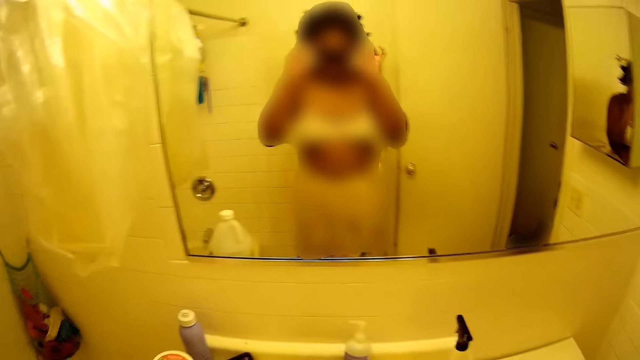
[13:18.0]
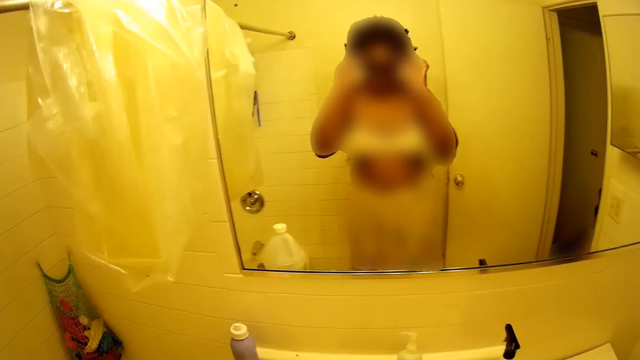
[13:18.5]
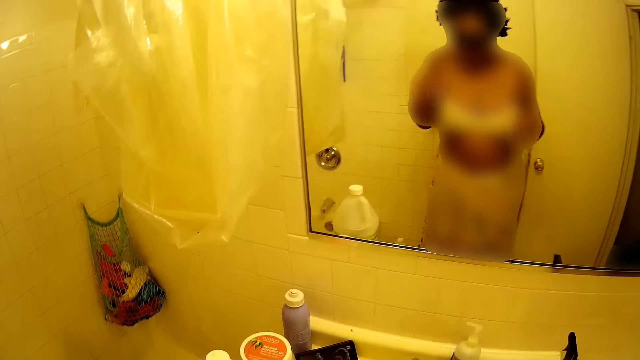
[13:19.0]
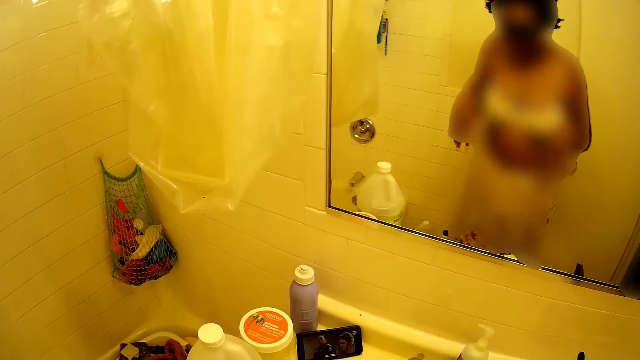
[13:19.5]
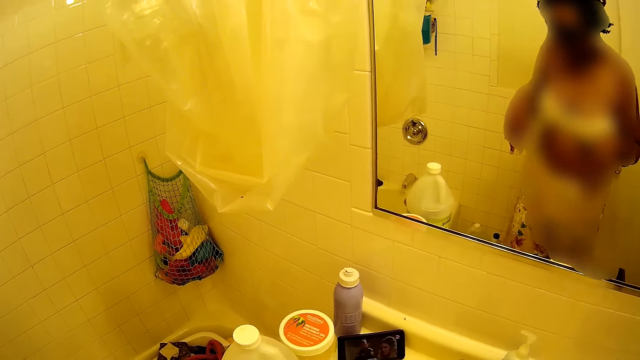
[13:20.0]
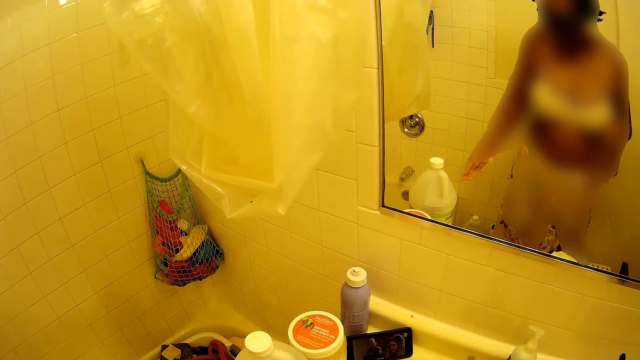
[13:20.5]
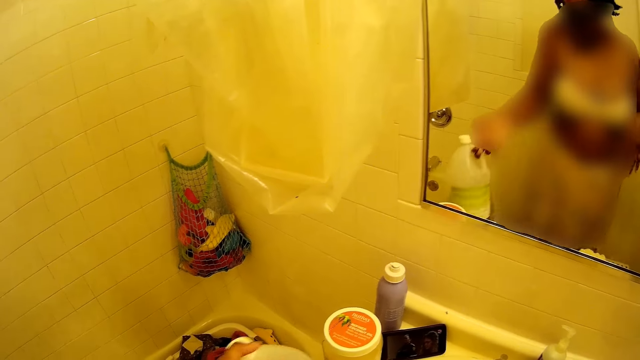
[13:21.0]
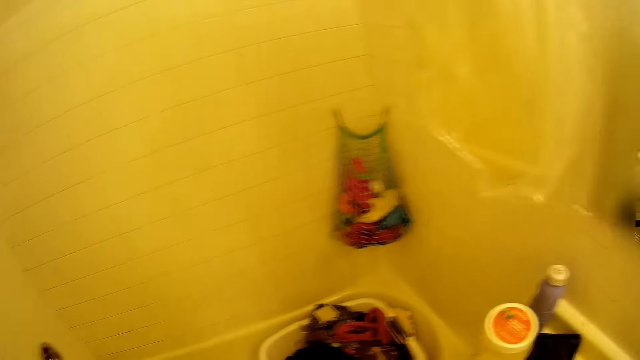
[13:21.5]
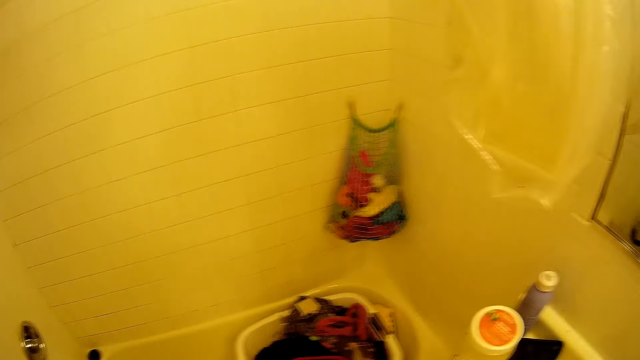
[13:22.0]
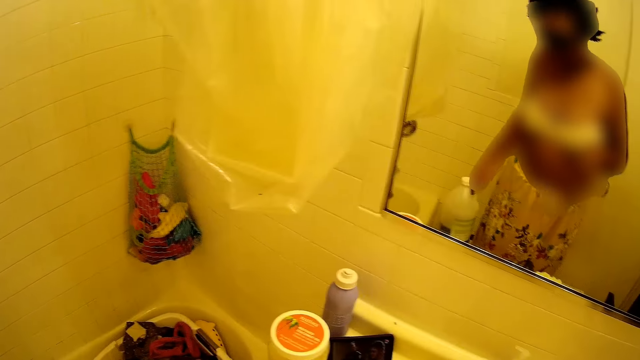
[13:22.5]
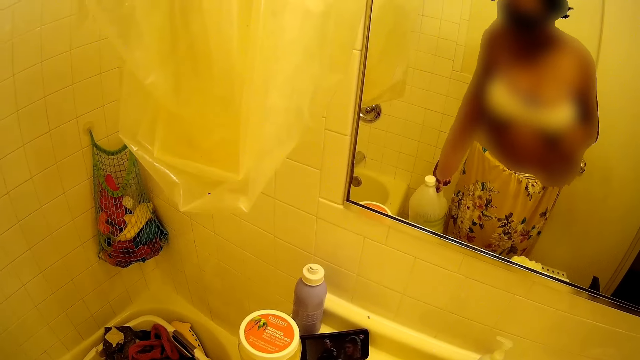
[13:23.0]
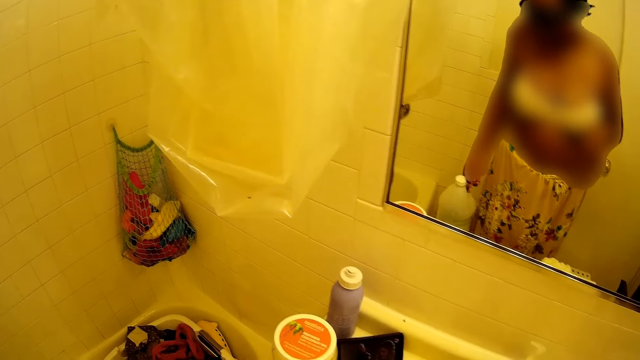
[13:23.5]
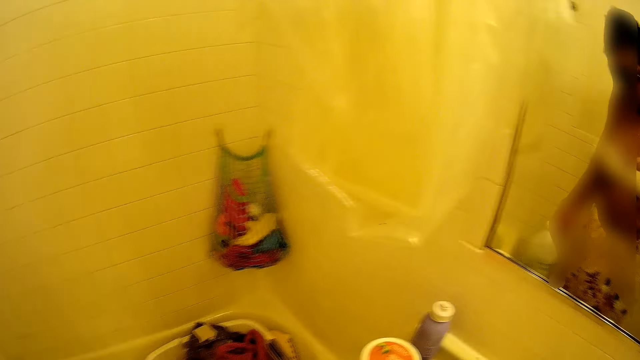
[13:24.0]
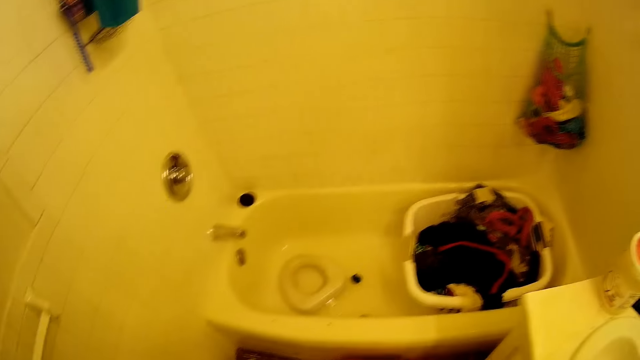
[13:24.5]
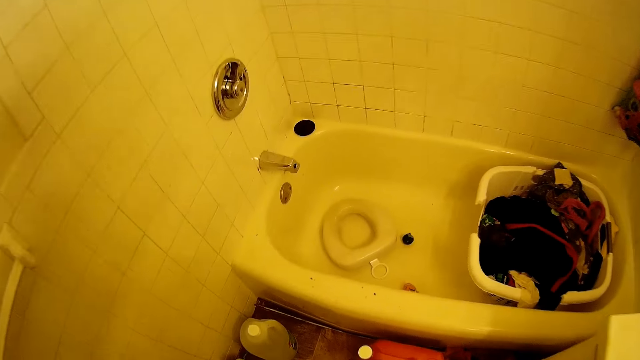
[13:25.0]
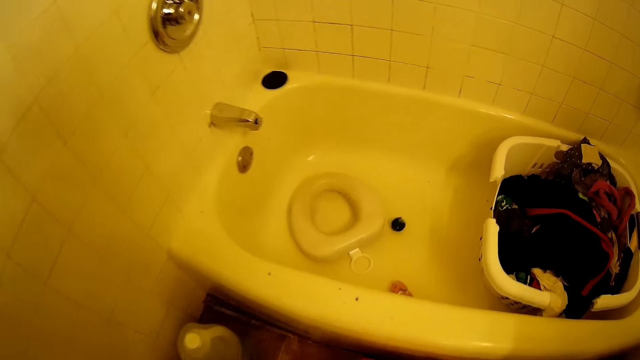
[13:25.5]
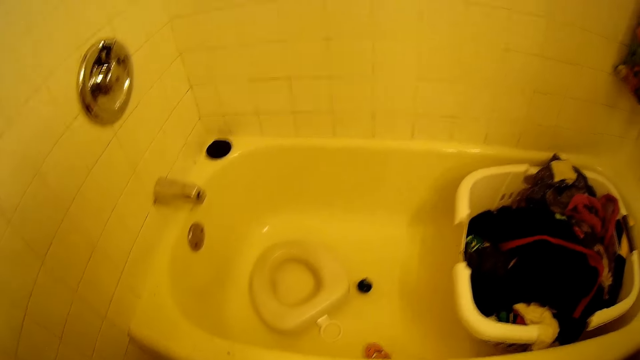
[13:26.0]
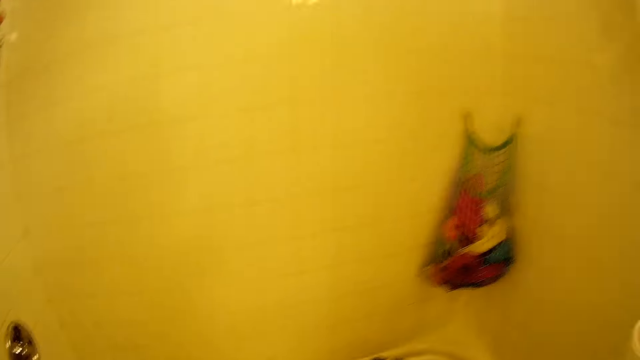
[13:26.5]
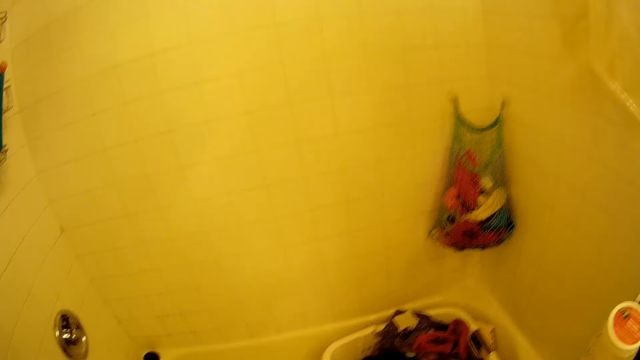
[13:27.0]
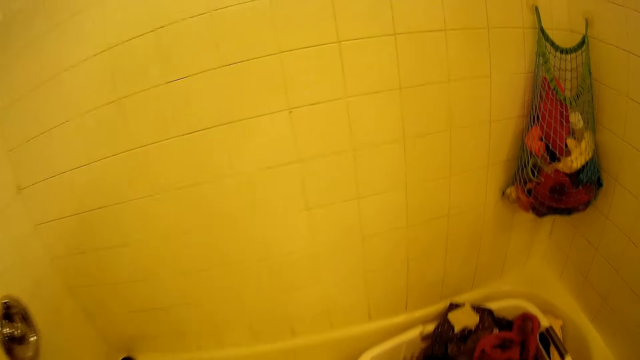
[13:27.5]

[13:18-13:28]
The camera wearer adjusts her camera with both hands. She picks up a hair conditioner from the bathroom counter with her left hand. She moves around.

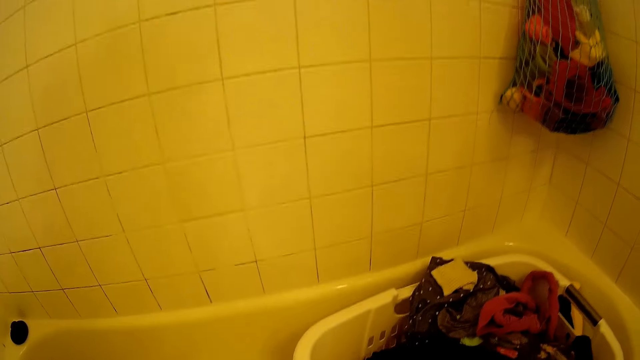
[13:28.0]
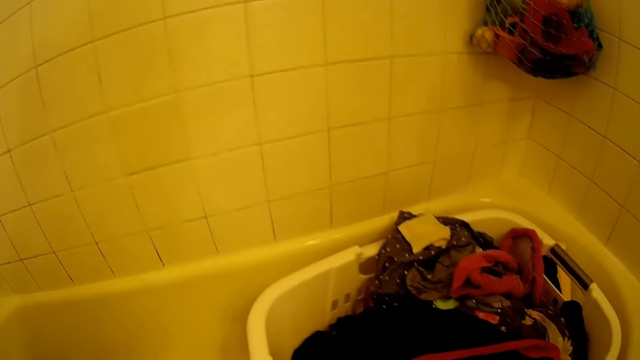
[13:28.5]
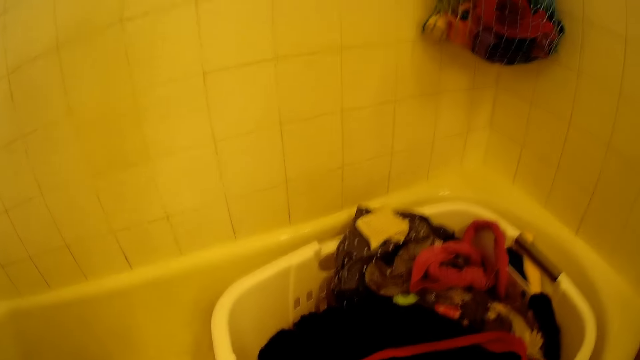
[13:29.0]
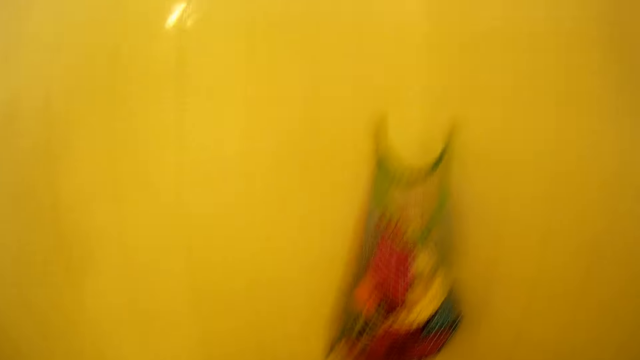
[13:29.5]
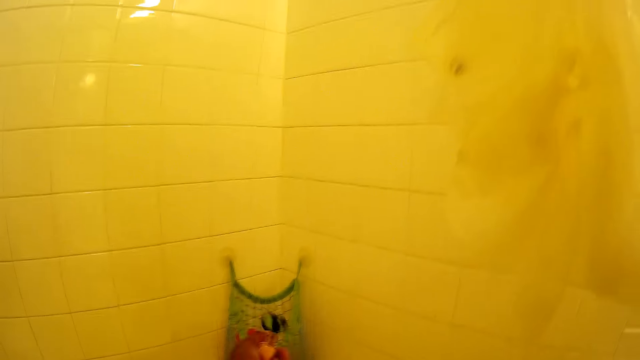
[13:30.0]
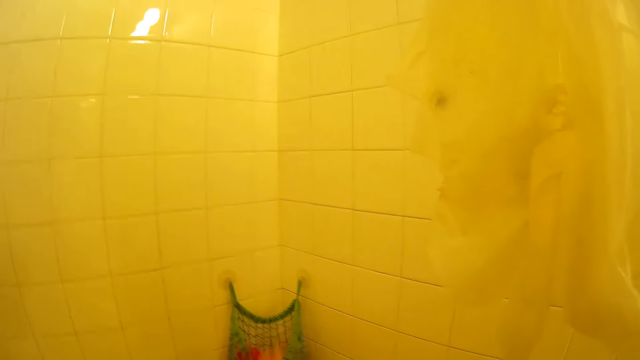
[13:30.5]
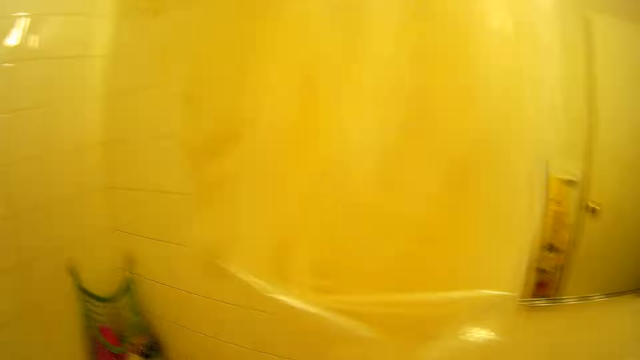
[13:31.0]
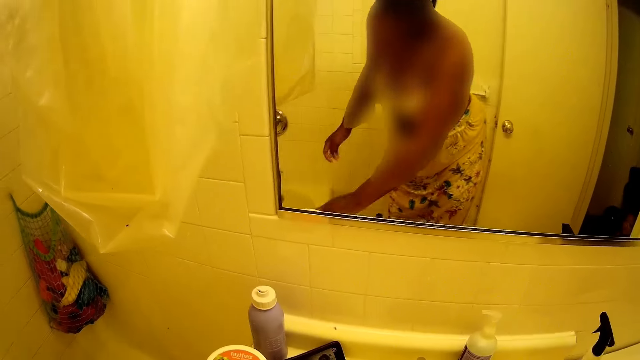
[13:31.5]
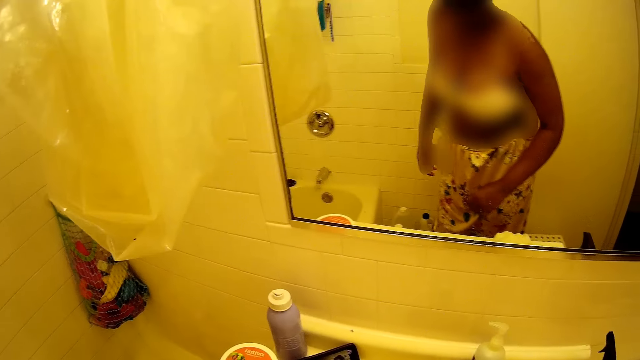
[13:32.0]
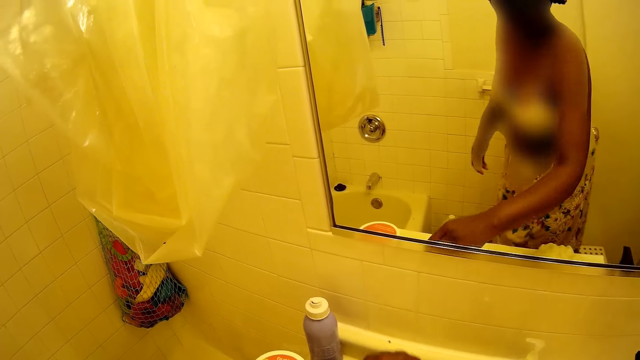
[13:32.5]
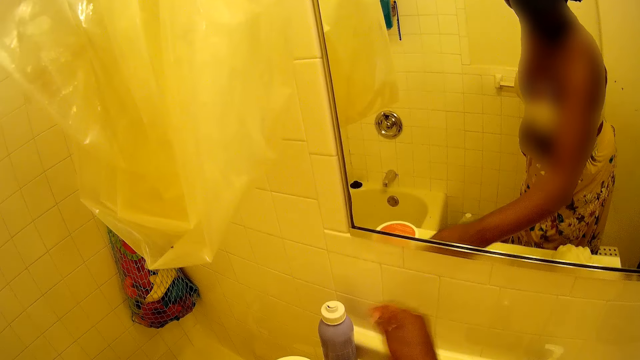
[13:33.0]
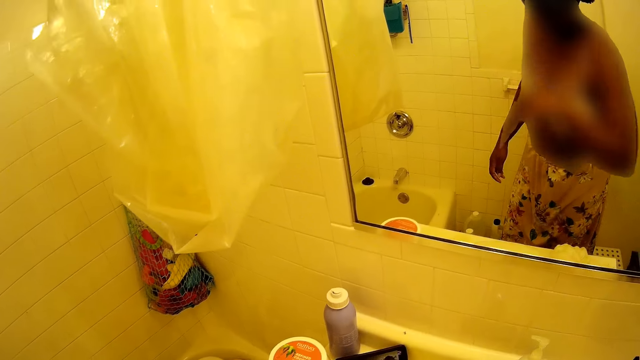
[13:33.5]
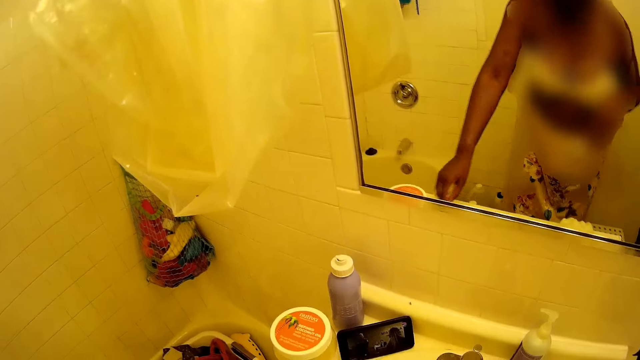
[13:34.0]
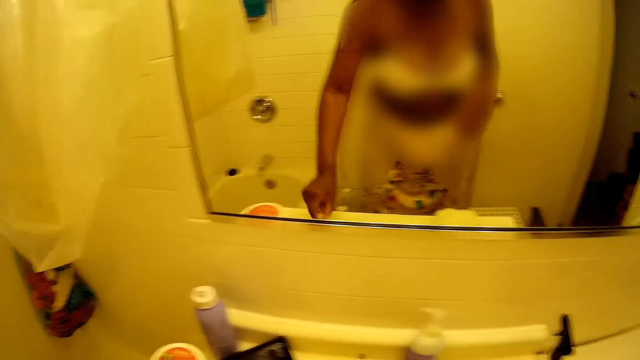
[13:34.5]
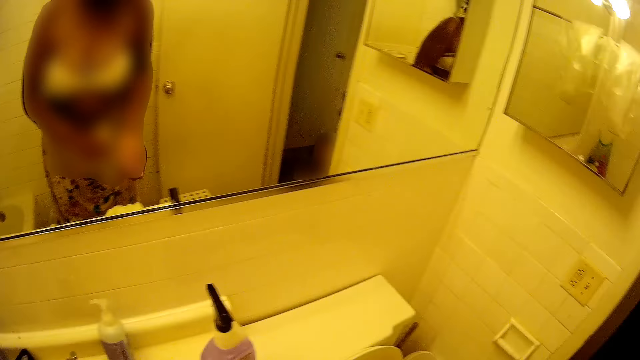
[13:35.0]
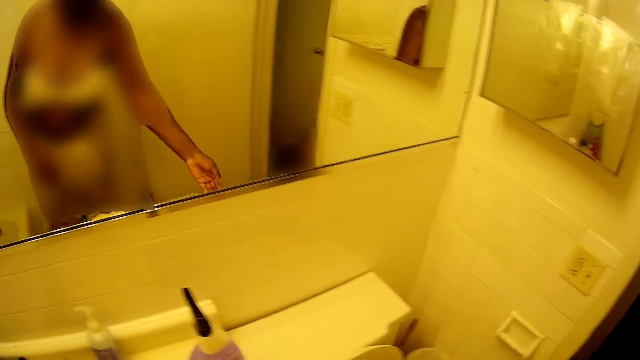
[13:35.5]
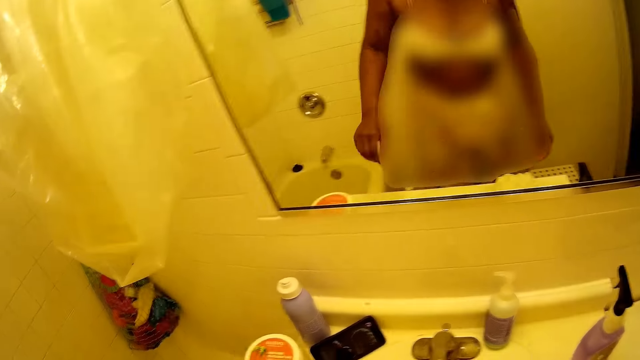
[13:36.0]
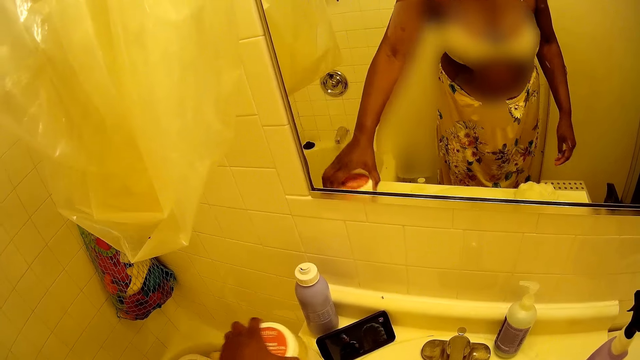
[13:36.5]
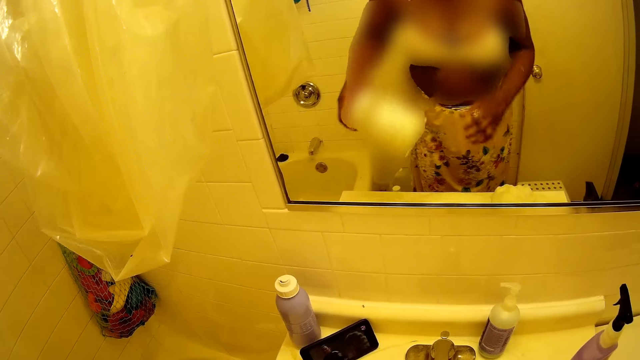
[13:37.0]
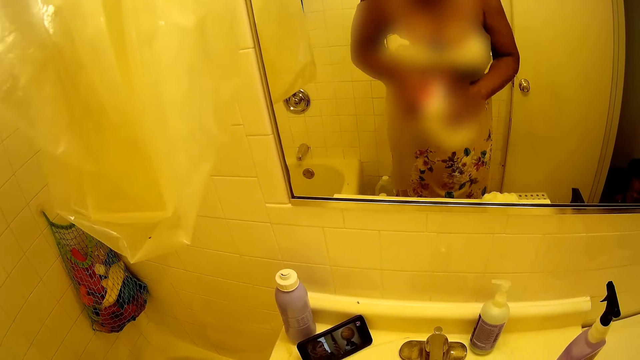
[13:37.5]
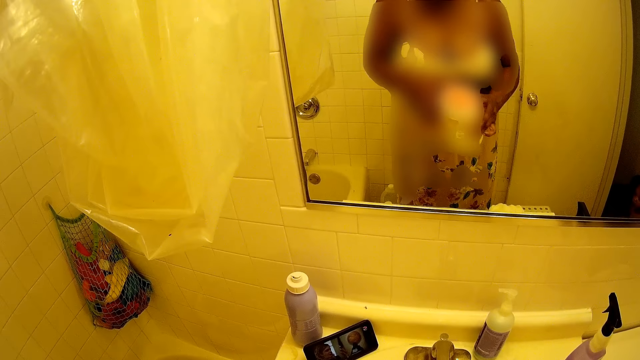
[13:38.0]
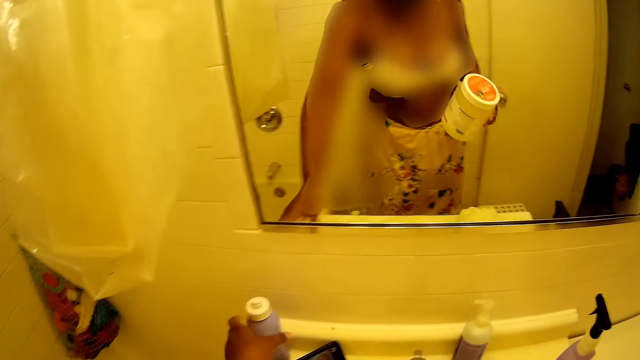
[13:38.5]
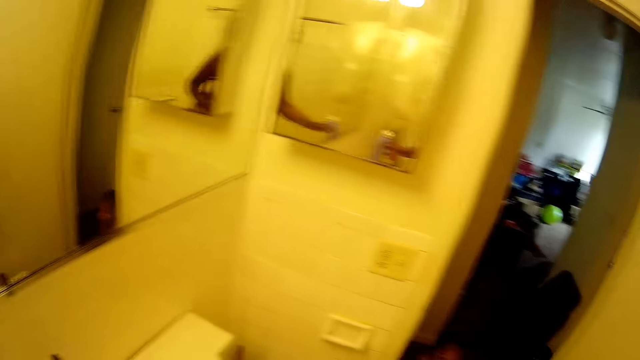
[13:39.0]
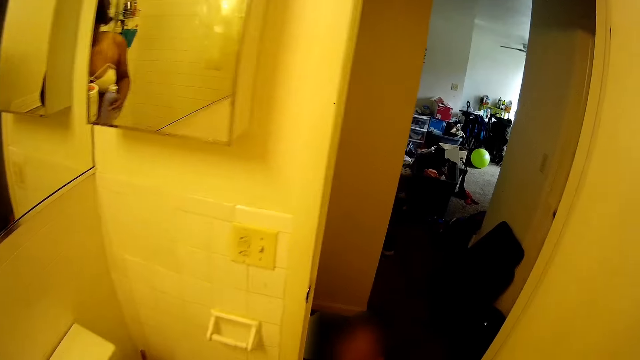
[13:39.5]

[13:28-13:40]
The camera wearer throws a ball on the wall with her left hand. She adjusts a phone on the bathroom countertop with her right hand. She waves her right hand in her face. She picks up some dirt from the bathroom countertop with her left hand, passes the dirt to her right hand, and throws the dirt inside a trash can with her right hand. She picks up a plastic container or tin from the bathroom countertop with her left hand. She passes the plastic container to her right hand.
